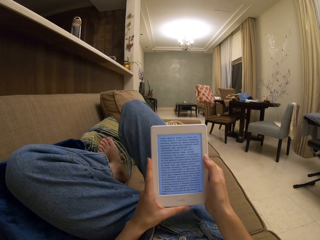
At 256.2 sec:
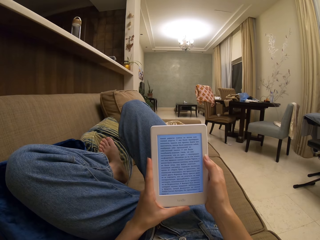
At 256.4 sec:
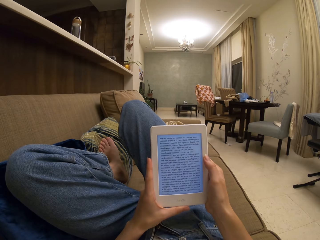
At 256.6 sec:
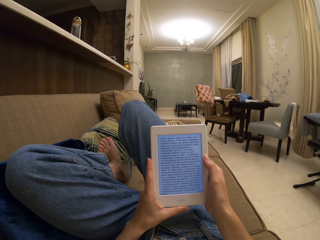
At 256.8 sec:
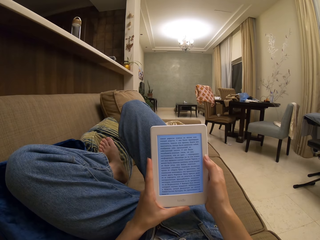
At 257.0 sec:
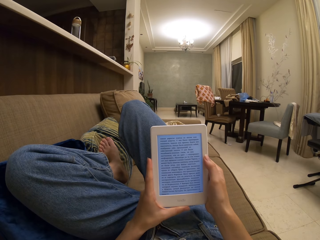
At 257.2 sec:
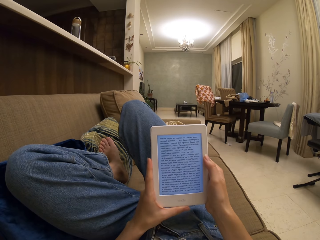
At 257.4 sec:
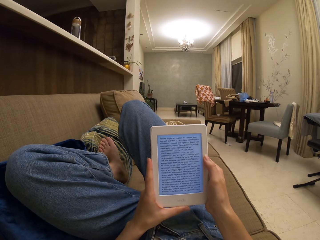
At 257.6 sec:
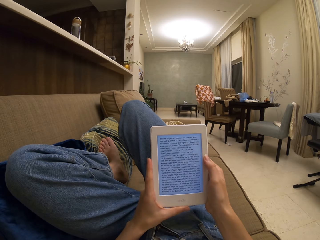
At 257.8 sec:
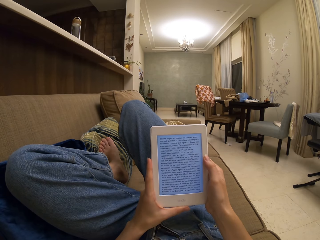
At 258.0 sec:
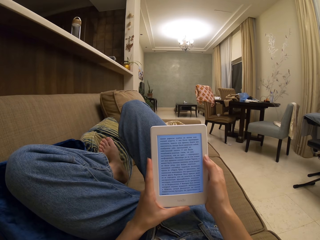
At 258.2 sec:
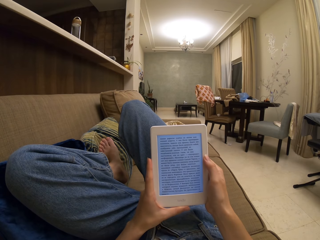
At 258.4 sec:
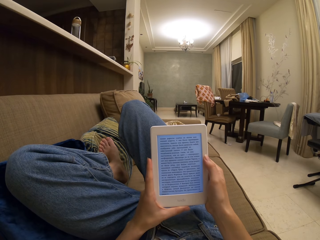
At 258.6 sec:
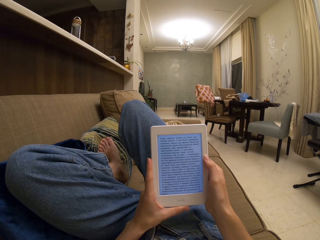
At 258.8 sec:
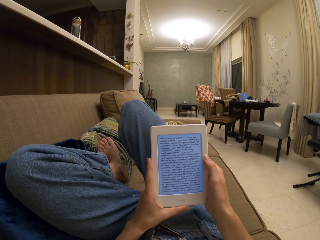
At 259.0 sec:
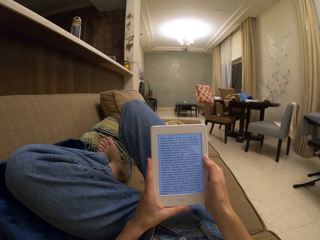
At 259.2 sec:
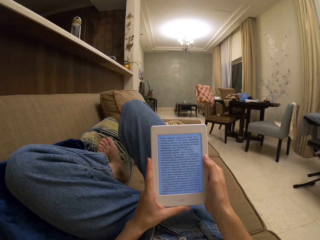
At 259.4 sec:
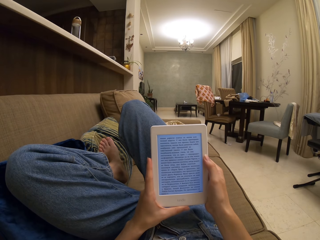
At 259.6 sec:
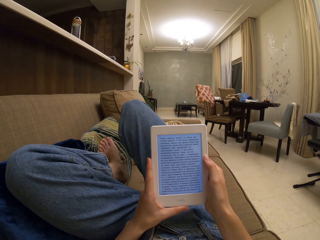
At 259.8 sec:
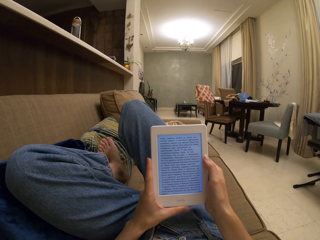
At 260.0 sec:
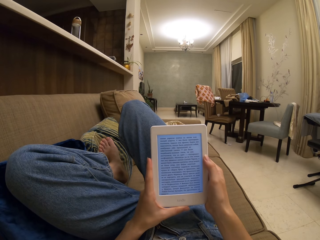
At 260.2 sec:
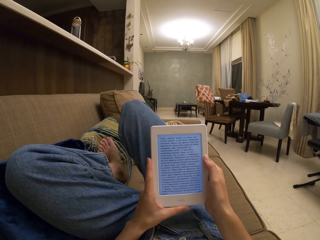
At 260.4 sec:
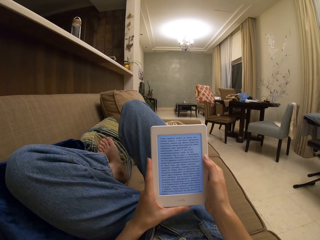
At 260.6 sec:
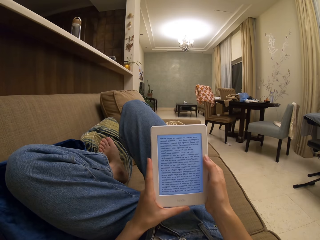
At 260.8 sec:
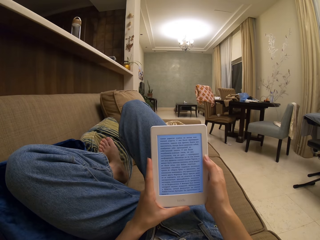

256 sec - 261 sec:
The camera wearer reads a book on the tablet.

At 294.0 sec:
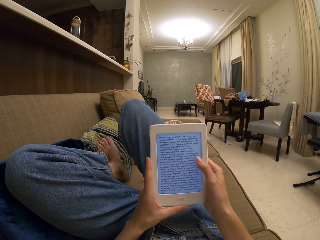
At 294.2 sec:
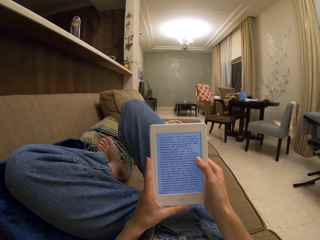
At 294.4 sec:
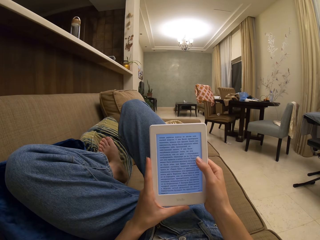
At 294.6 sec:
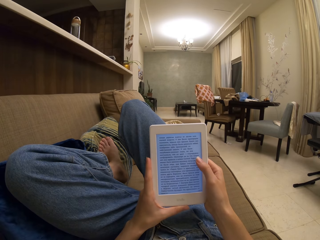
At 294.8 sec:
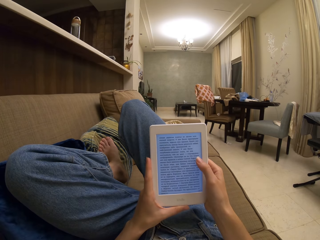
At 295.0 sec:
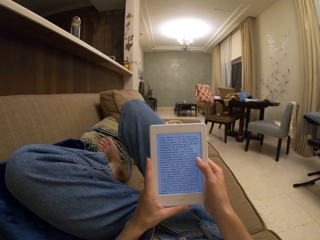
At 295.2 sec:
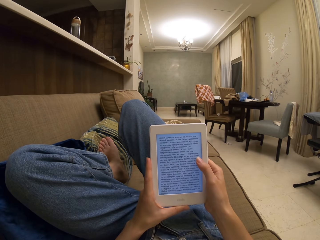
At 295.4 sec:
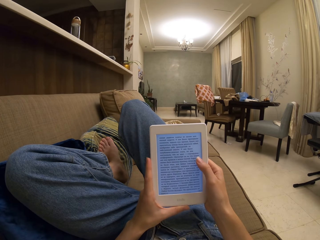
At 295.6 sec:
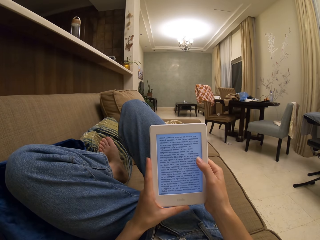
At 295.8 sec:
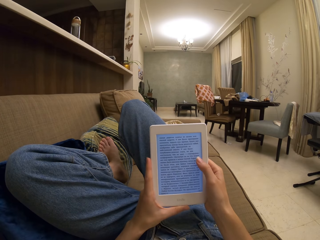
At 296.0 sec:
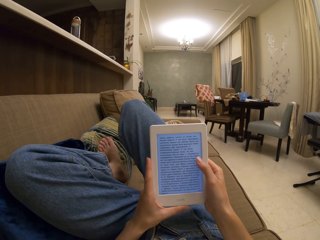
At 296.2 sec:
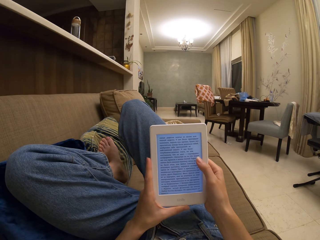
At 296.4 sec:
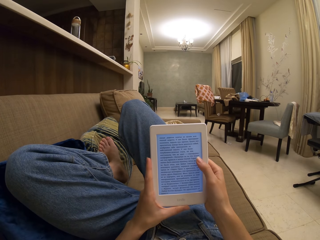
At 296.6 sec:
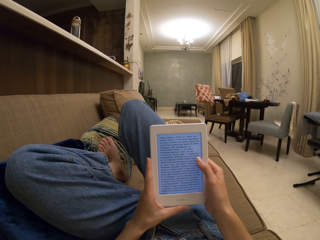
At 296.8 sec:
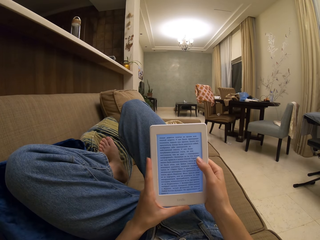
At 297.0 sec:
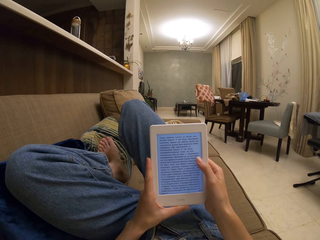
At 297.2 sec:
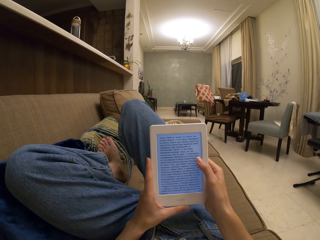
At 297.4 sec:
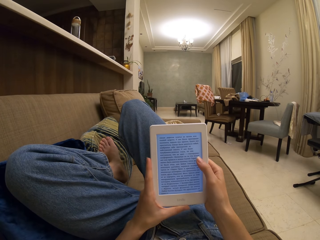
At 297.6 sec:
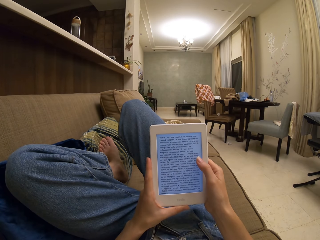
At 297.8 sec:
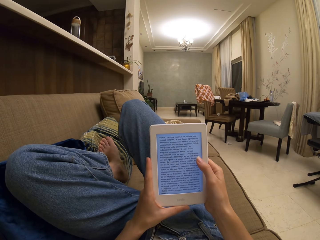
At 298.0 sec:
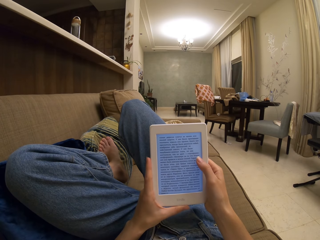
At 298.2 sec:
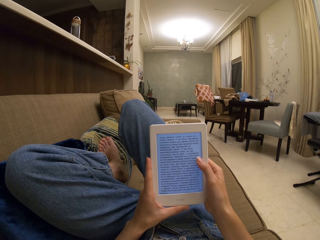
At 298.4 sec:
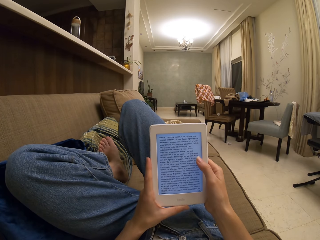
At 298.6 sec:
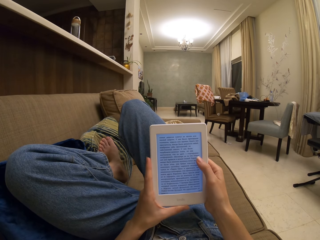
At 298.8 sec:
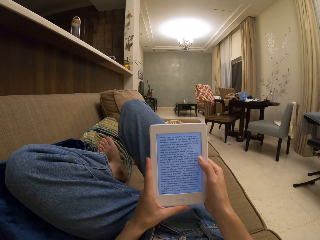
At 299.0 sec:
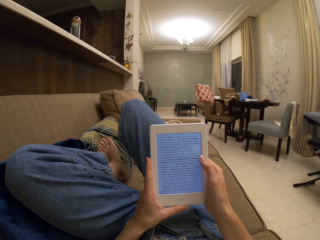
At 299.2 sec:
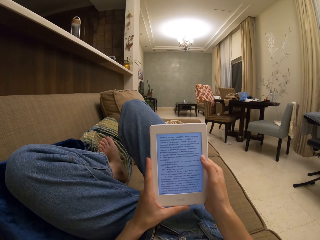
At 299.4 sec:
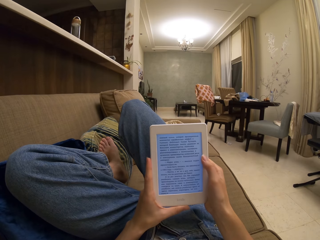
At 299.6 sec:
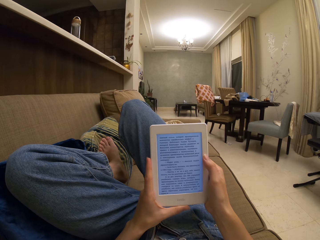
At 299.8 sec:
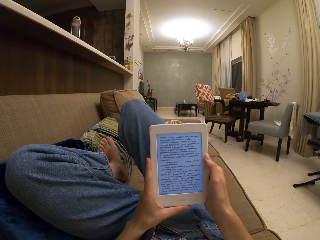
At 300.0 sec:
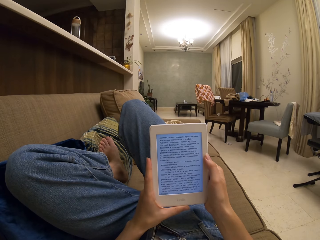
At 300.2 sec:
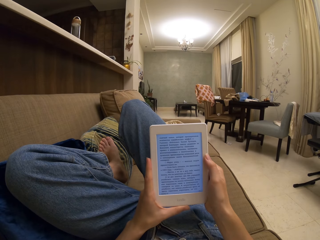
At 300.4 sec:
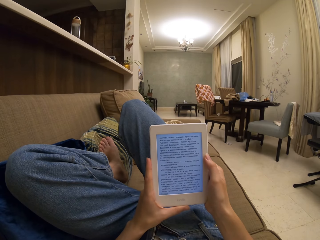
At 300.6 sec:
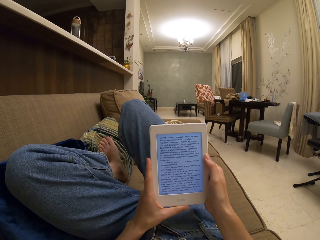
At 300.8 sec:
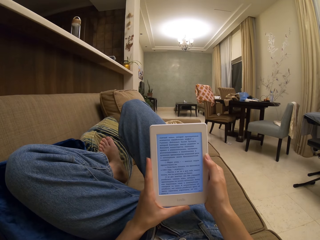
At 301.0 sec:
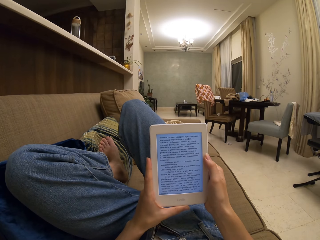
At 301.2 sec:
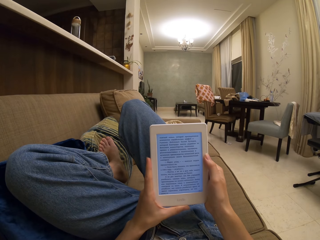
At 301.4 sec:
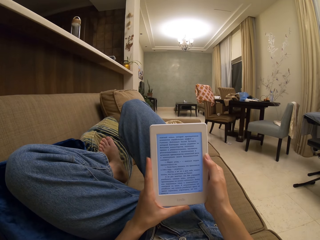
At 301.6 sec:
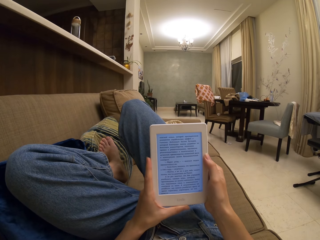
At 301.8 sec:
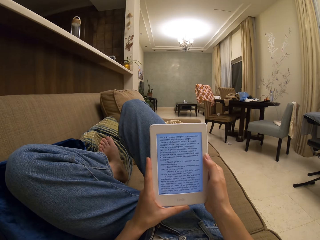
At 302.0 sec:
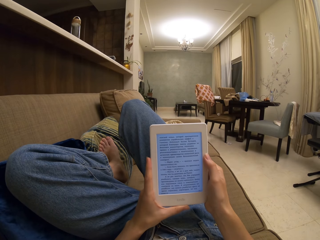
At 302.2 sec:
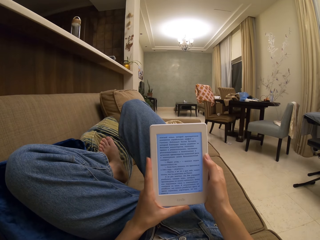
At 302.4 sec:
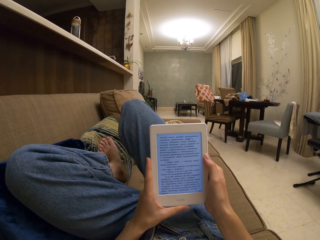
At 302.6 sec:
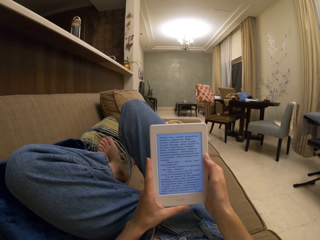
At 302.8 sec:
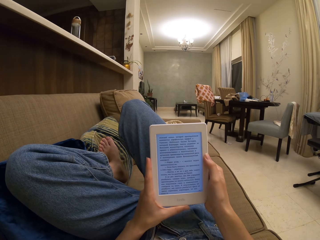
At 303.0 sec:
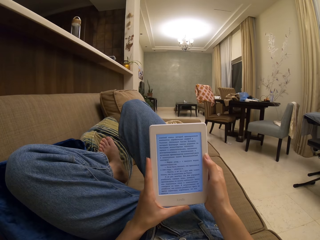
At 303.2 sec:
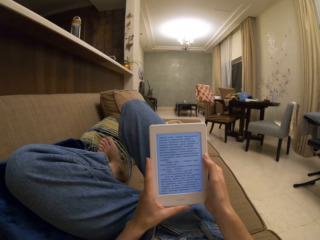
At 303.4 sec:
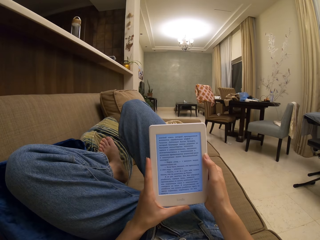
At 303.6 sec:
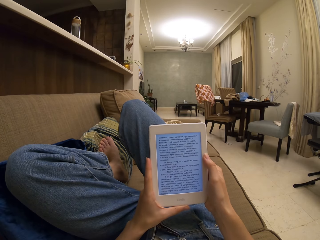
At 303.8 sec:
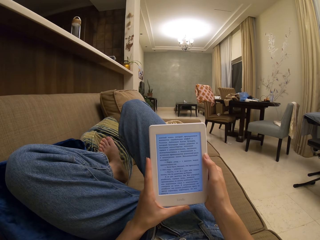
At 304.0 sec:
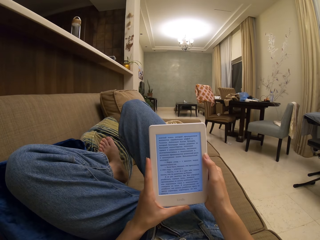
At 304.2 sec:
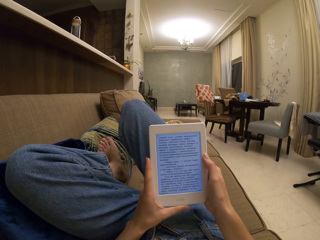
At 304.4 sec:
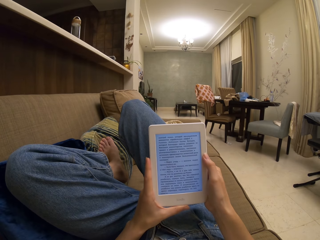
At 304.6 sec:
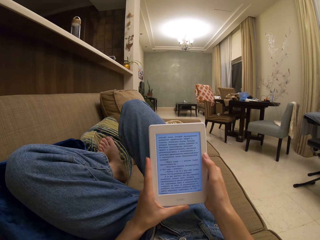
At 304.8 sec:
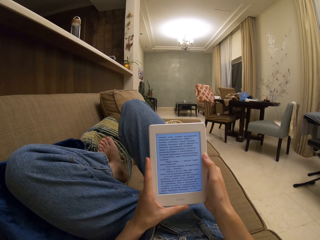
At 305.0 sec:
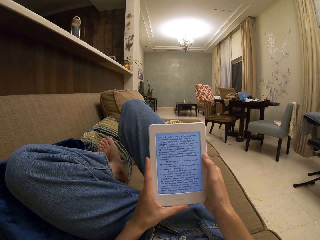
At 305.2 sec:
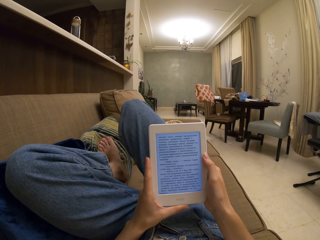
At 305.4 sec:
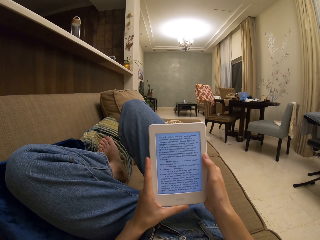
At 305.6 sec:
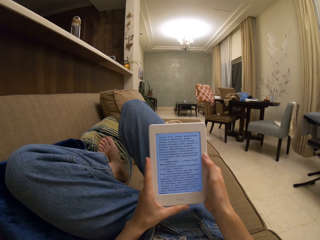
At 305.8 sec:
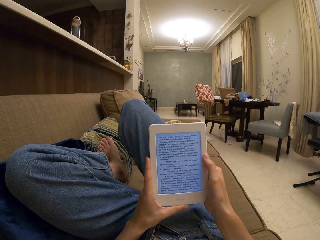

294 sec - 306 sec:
The camera wearer touches the tablet screen. They operate the tablet. They read a book on the tablet.

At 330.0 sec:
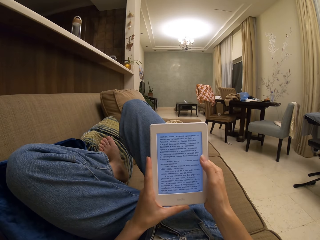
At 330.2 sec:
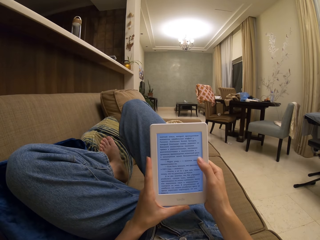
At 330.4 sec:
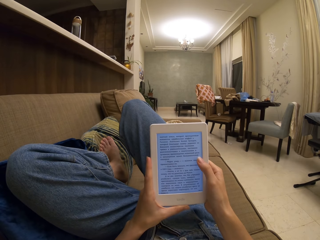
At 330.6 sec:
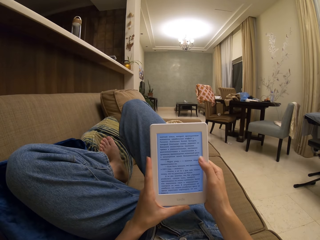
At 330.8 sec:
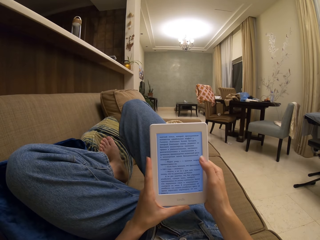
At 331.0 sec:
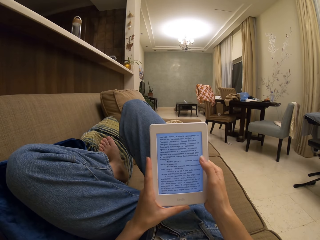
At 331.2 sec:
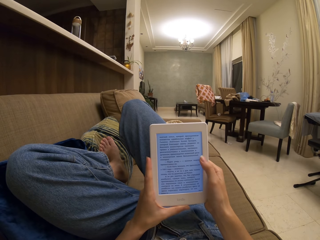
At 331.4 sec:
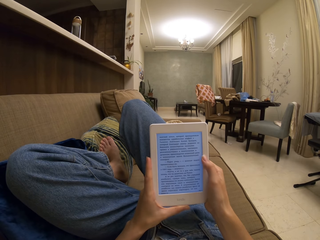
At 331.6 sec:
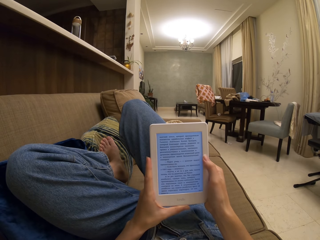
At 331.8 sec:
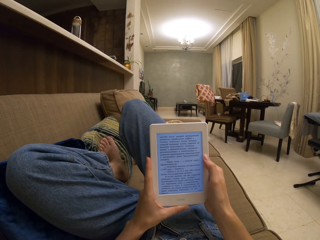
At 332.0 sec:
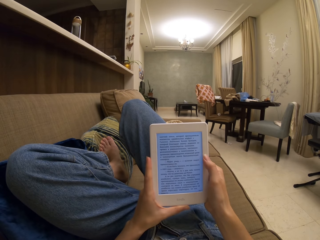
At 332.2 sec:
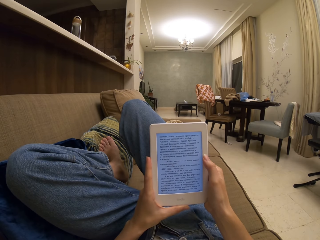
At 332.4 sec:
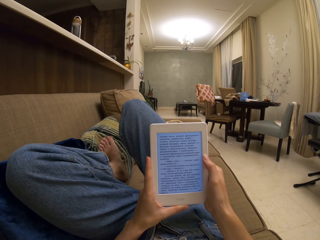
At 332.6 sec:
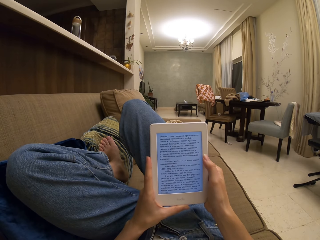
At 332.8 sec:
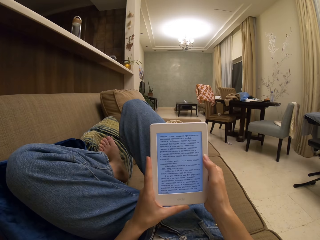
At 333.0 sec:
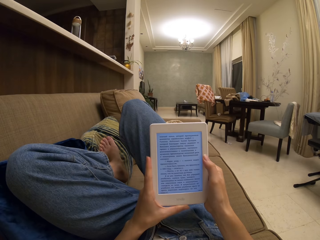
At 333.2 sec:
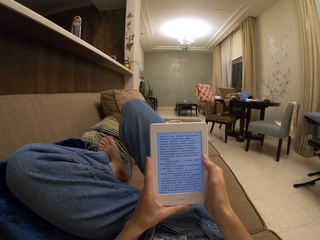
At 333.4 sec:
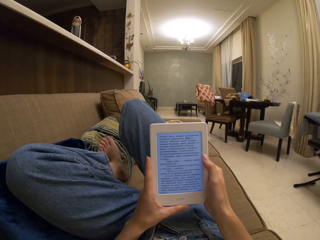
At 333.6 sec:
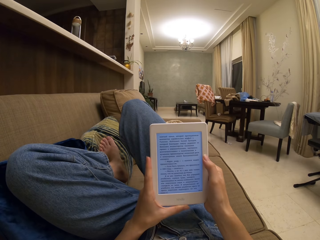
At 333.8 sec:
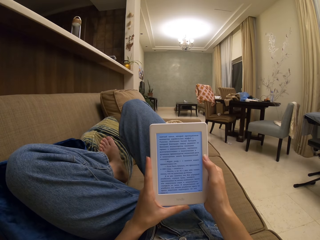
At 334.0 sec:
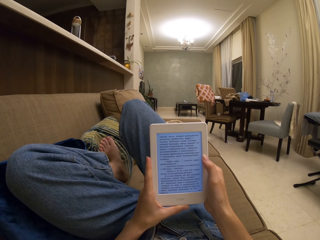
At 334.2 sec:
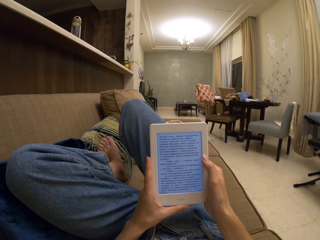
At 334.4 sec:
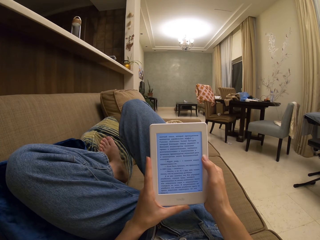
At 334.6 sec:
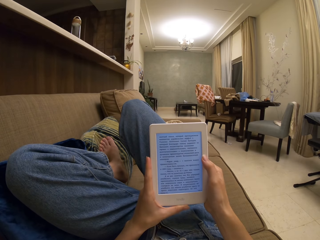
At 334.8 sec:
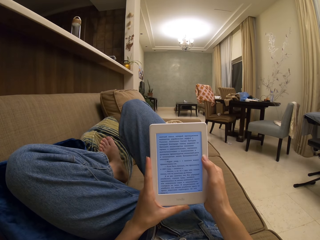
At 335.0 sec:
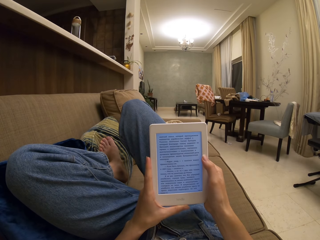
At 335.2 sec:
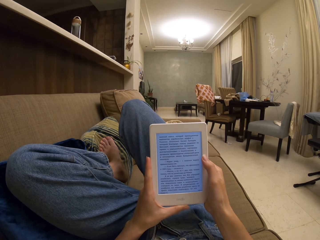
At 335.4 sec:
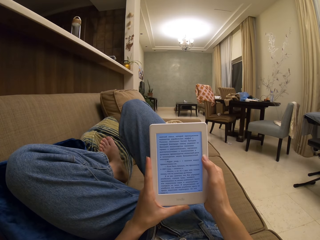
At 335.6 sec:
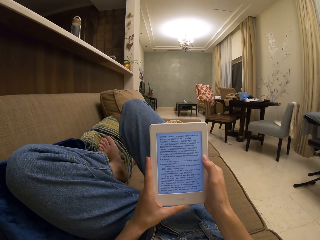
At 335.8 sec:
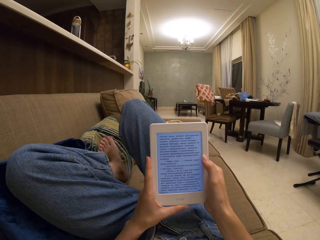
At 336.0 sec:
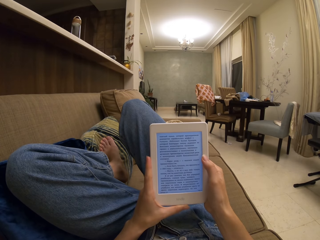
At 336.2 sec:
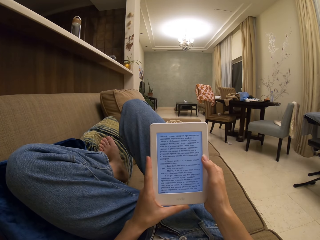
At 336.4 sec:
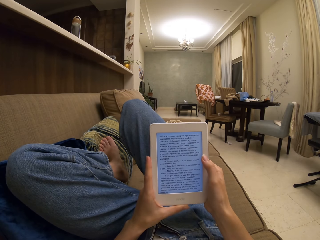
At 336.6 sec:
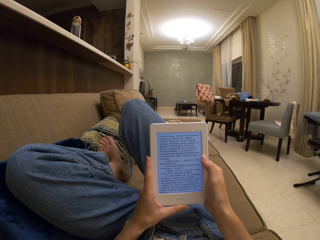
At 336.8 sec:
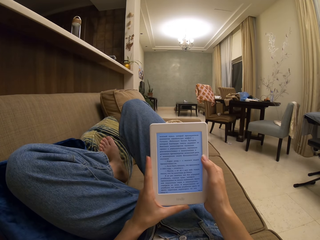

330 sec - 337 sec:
The camera wearer touches the tablet screen.
